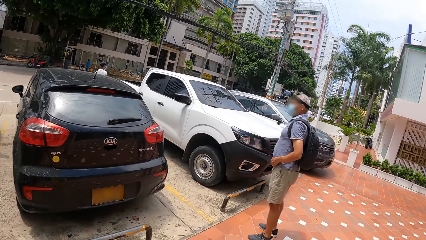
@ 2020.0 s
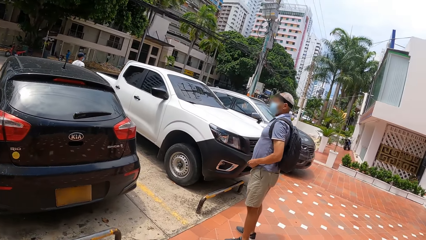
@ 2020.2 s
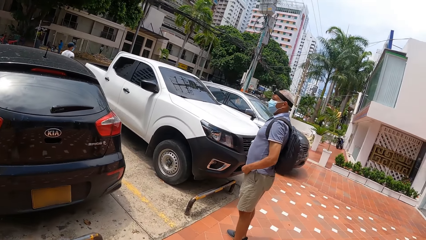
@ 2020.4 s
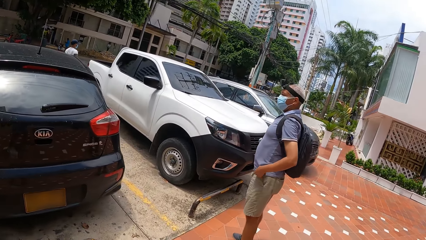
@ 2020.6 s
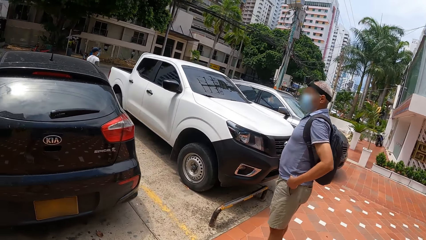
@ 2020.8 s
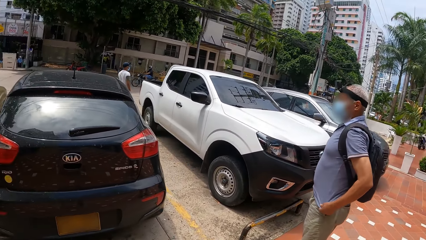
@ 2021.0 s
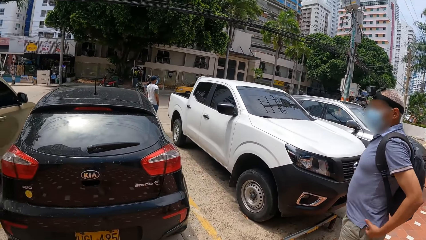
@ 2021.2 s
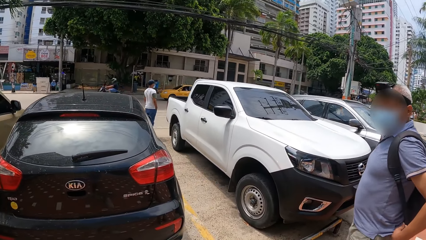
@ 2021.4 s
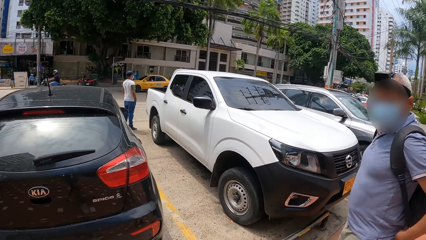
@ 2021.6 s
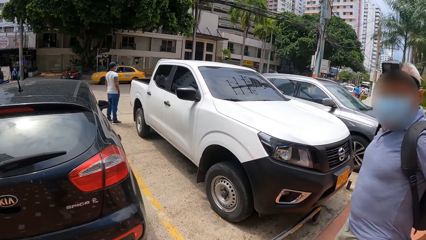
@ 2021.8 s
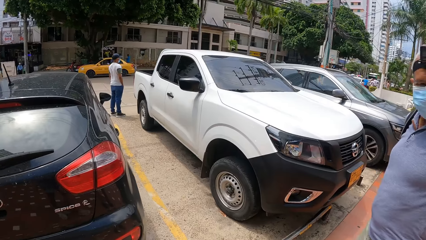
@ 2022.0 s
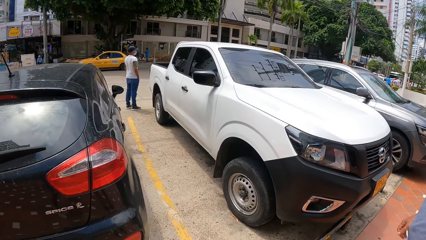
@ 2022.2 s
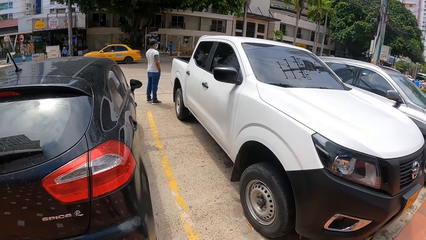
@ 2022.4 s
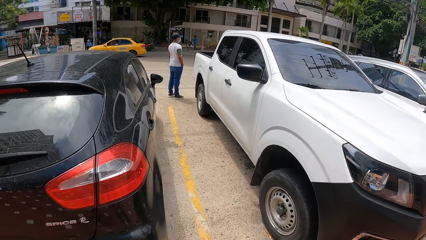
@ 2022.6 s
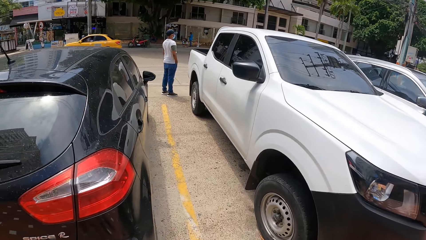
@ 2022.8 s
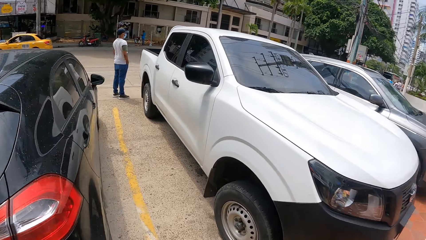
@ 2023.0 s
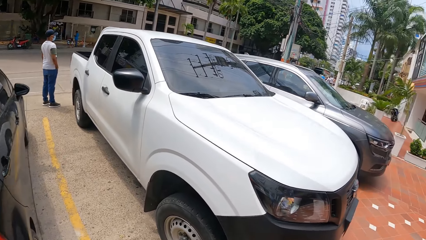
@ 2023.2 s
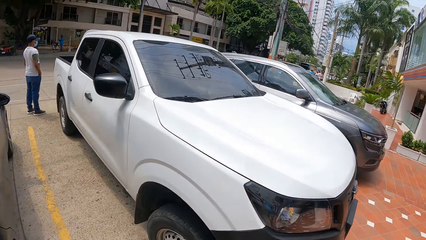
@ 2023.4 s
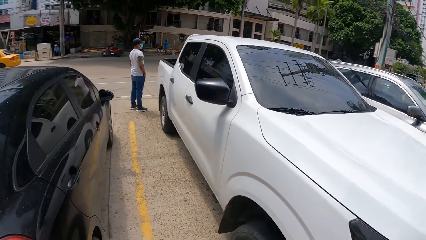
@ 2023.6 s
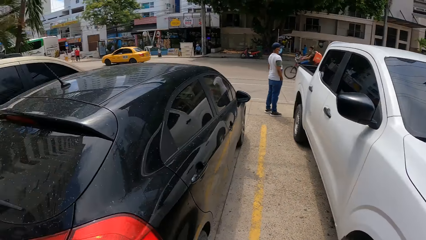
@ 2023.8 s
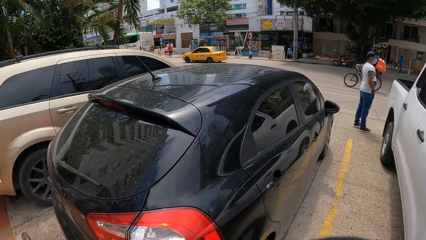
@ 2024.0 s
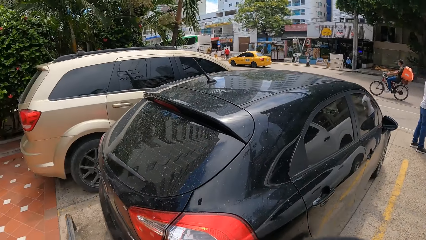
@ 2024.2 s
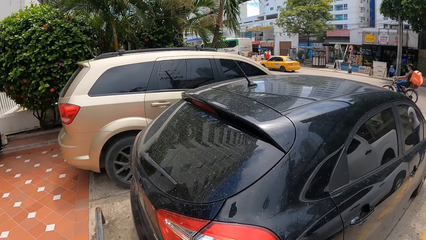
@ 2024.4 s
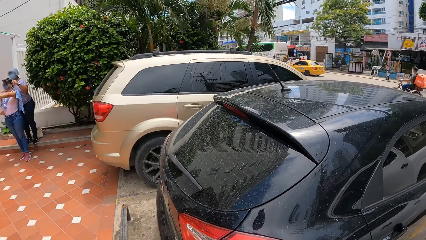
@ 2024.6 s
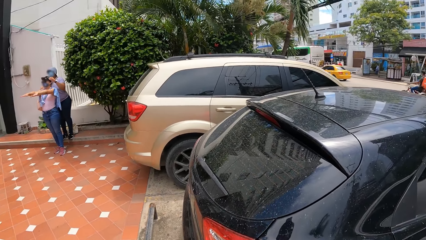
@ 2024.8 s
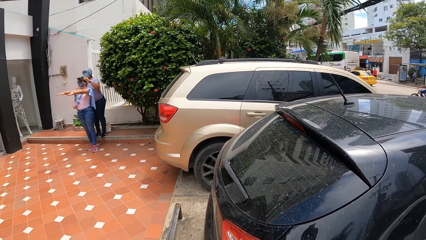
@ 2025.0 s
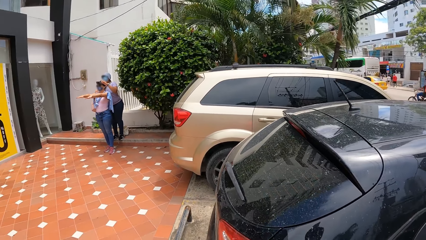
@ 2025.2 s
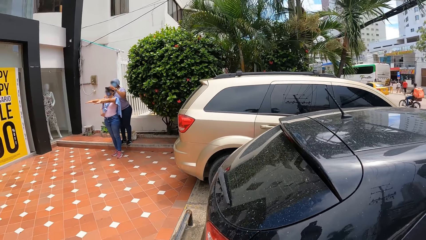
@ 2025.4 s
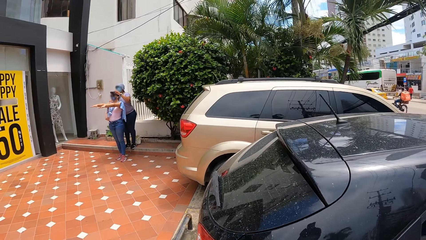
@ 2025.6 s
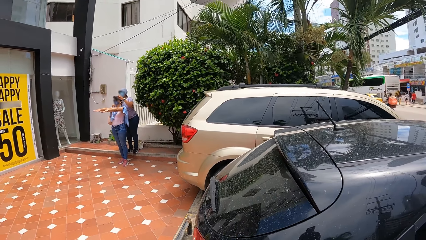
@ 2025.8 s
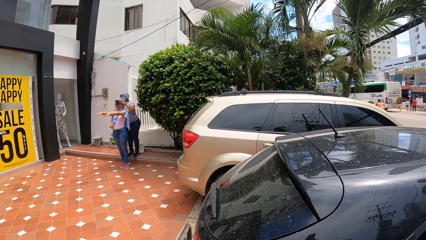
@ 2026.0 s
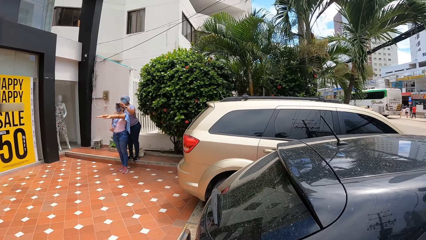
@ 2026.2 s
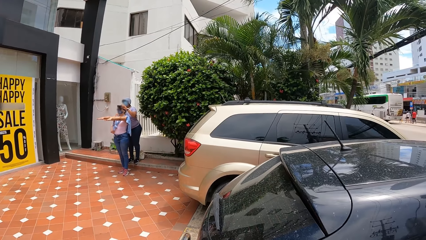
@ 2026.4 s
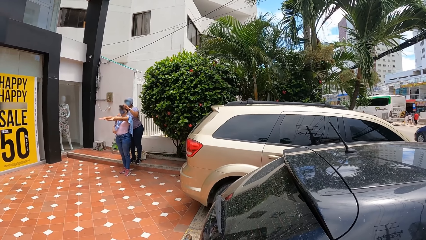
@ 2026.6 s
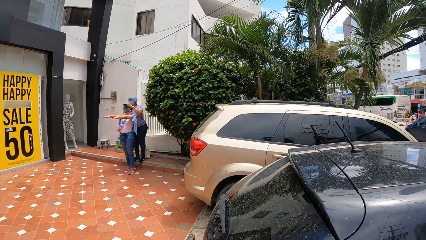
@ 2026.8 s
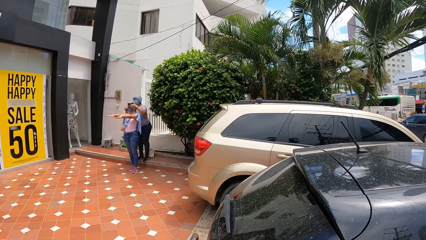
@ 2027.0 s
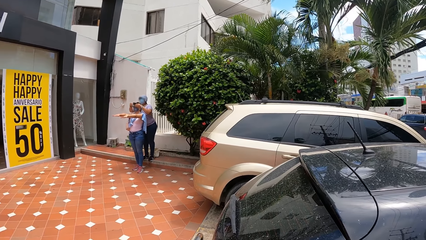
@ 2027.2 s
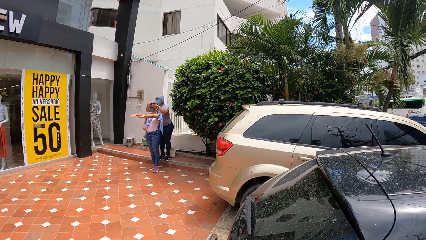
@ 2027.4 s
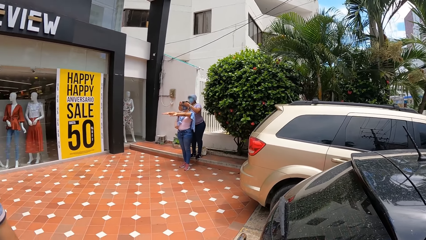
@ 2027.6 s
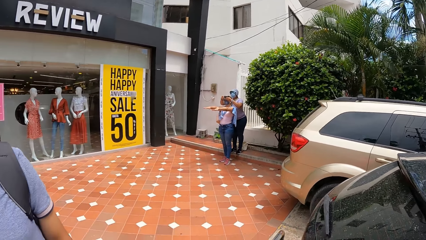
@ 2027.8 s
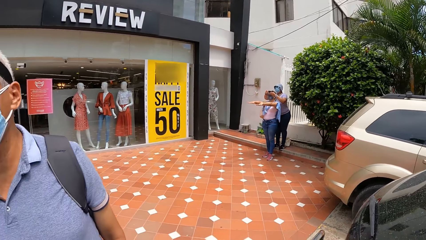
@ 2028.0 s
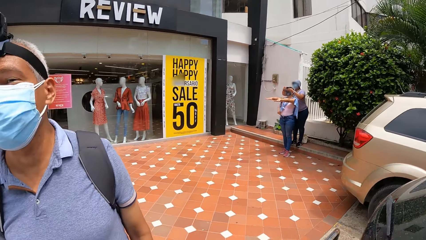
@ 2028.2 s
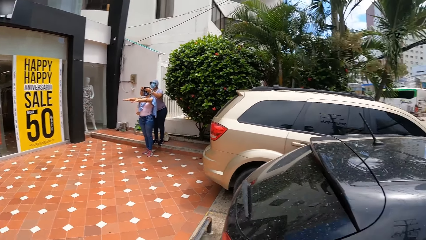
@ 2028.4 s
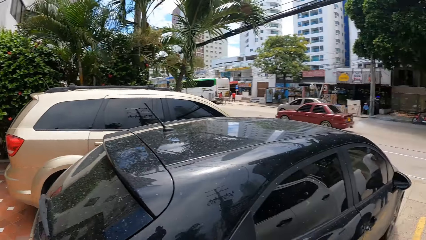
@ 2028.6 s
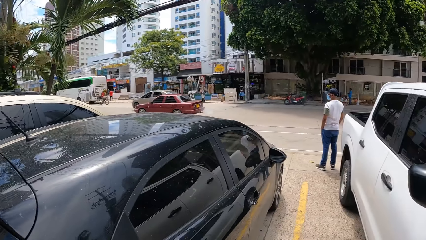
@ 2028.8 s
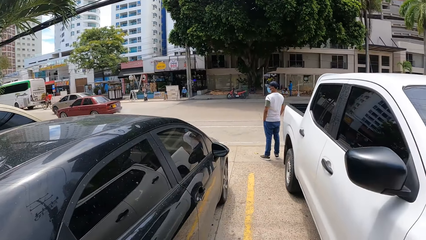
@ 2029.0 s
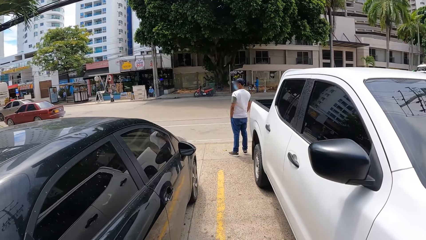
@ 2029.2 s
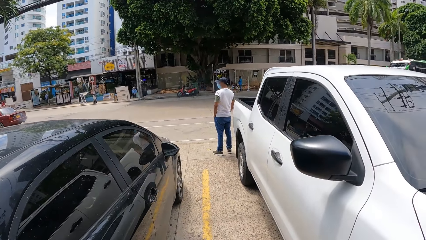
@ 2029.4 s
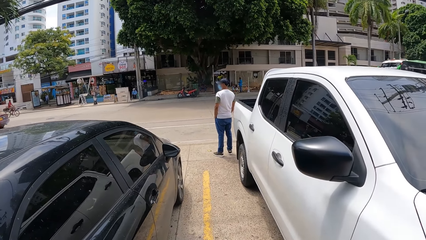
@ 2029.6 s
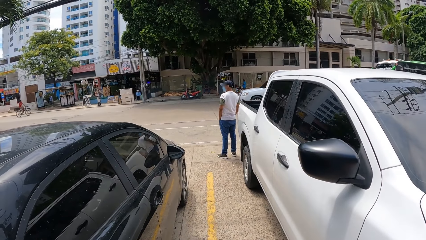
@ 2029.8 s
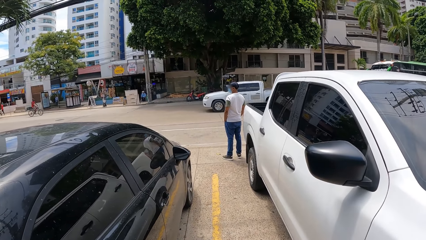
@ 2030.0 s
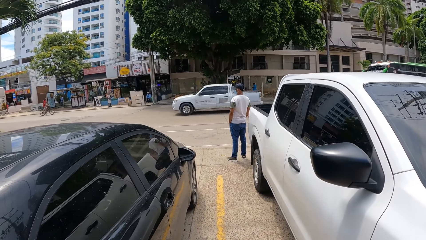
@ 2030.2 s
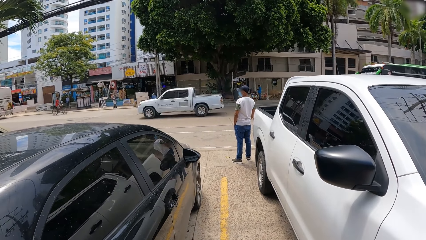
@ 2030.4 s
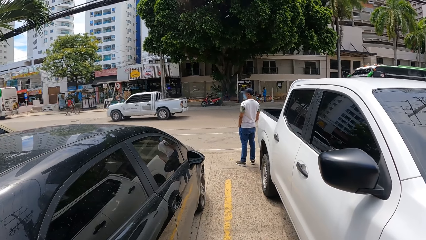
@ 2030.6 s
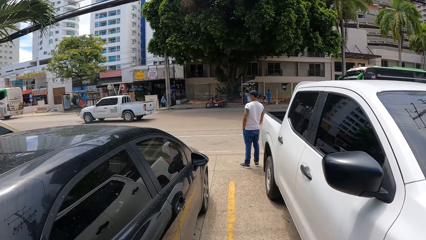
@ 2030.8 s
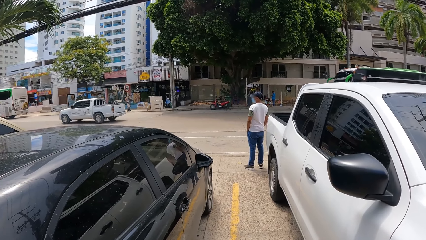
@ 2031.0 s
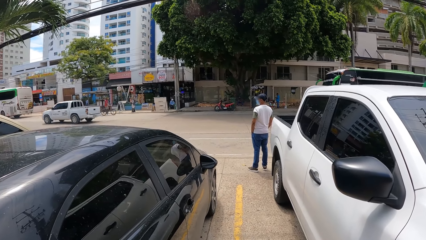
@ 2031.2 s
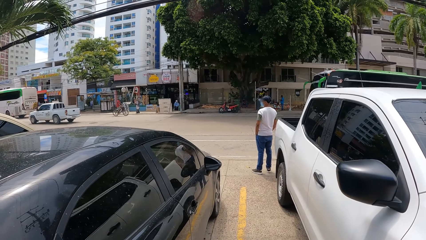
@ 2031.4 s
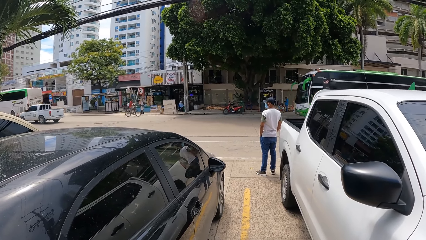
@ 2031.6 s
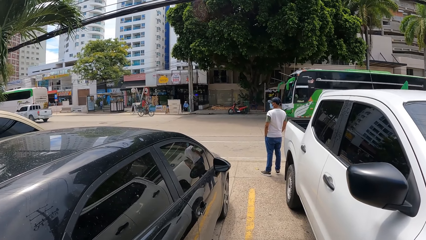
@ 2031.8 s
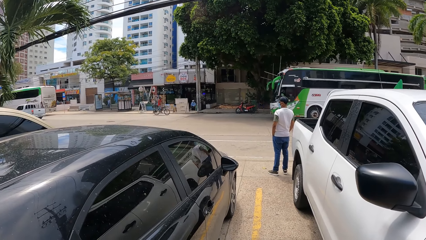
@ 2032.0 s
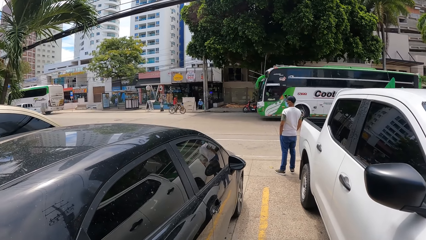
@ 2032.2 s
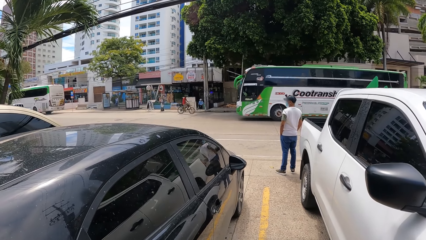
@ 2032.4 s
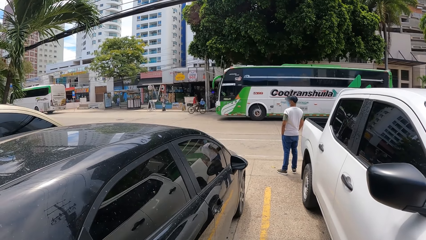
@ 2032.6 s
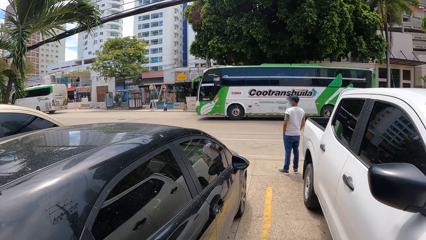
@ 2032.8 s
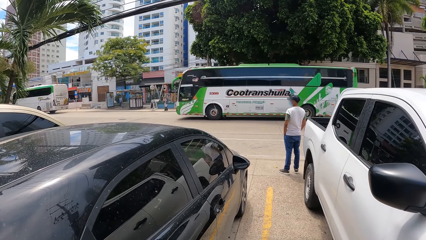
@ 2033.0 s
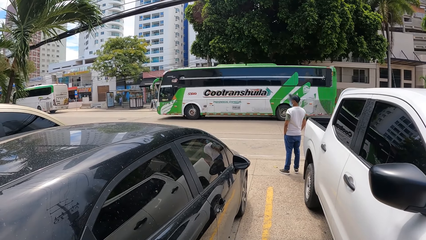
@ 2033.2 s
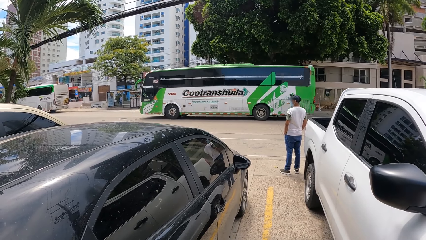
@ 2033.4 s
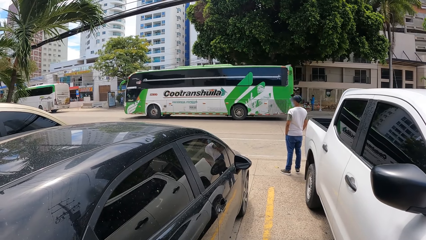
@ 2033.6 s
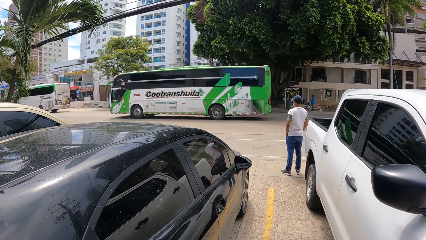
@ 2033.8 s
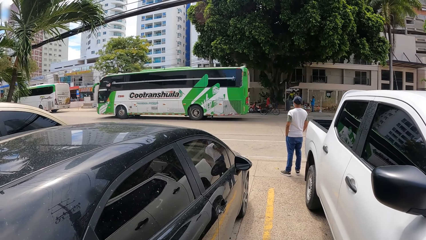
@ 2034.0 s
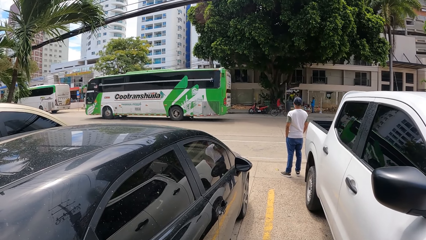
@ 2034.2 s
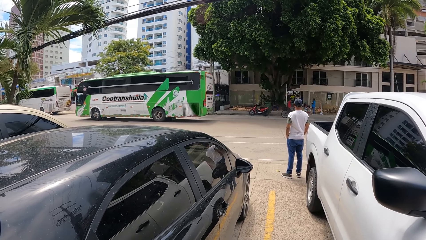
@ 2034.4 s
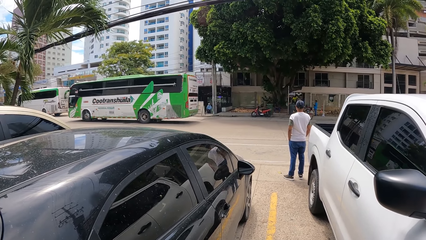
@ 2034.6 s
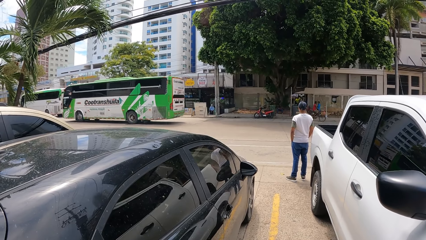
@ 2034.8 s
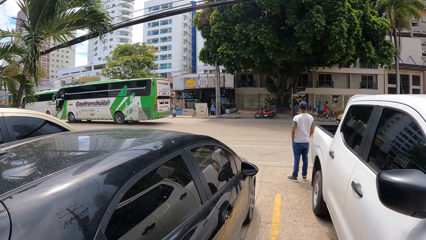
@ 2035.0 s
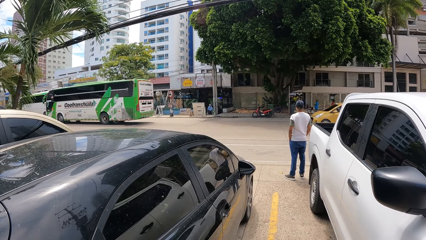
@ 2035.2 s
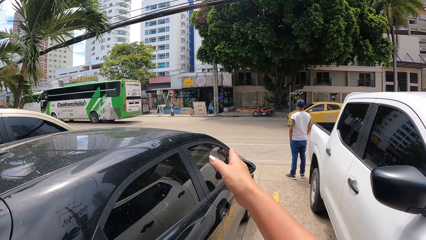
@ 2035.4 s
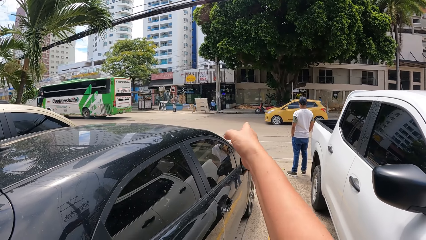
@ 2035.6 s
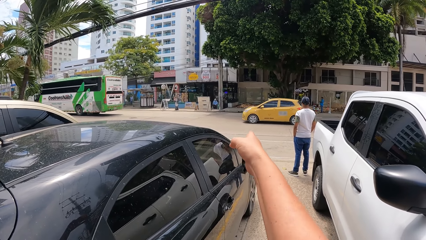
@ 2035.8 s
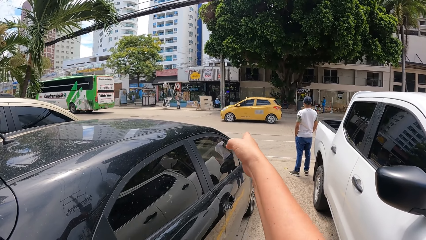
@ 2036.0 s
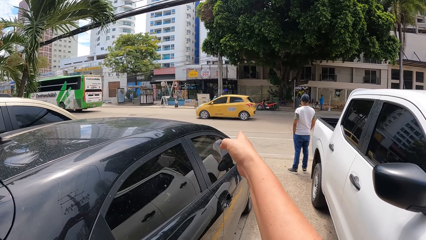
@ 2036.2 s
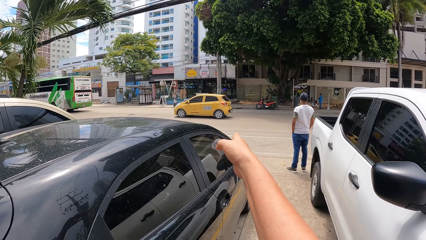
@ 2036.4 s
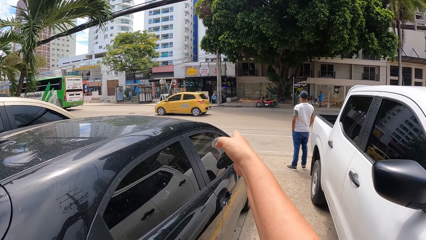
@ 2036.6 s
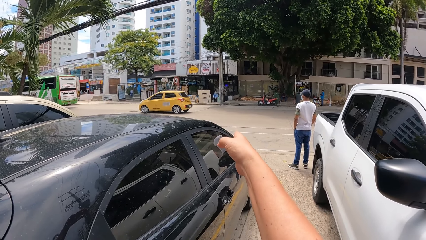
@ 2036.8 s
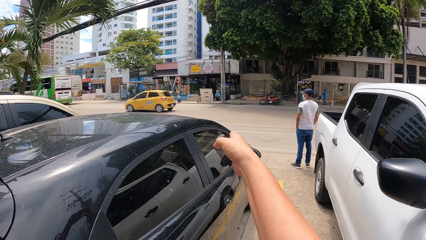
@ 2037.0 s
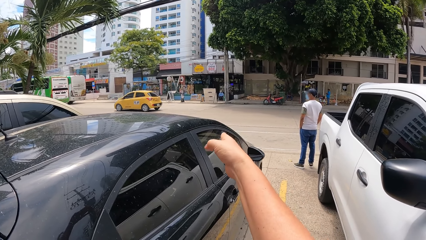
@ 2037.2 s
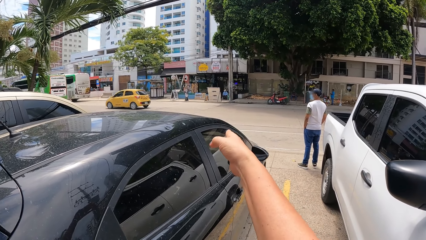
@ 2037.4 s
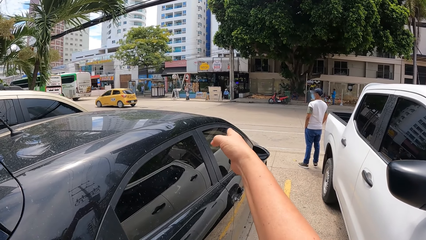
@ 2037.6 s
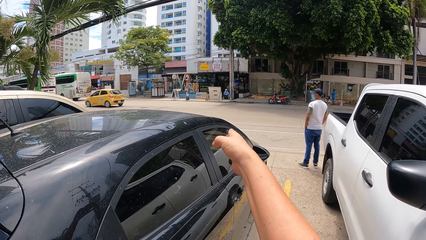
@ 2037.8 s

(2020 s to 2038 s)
The camera wearer lifts up the hand.
